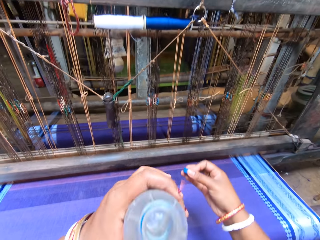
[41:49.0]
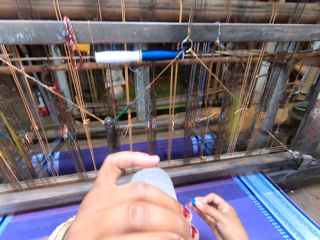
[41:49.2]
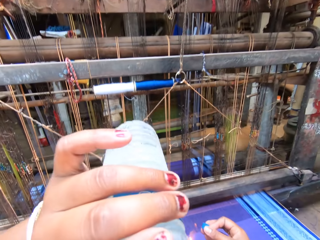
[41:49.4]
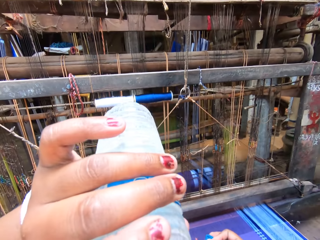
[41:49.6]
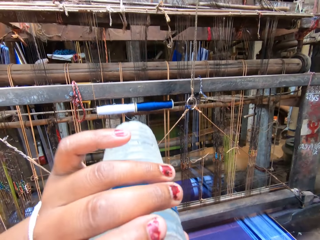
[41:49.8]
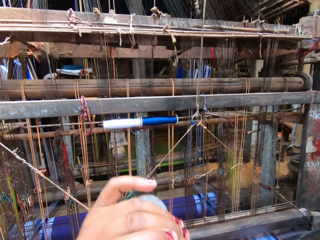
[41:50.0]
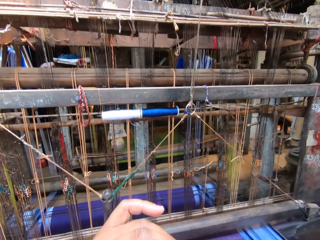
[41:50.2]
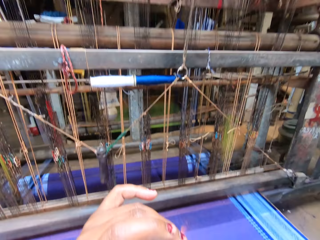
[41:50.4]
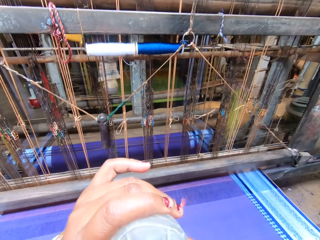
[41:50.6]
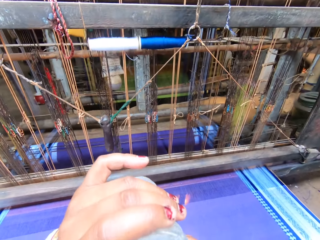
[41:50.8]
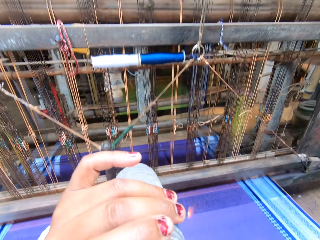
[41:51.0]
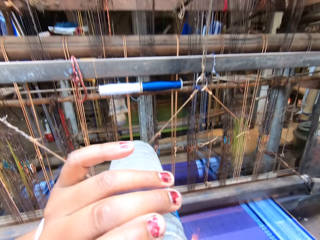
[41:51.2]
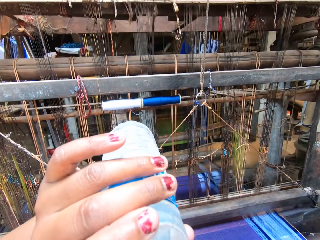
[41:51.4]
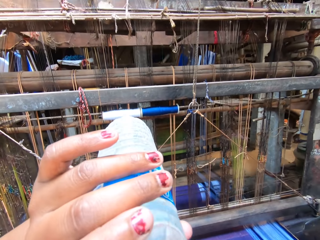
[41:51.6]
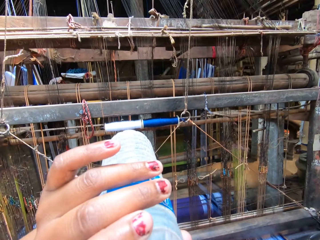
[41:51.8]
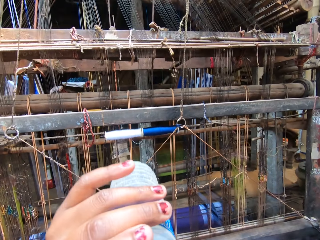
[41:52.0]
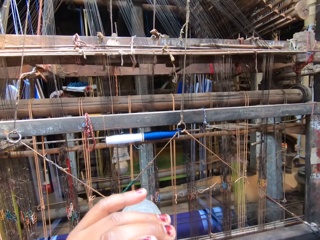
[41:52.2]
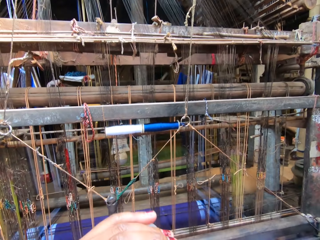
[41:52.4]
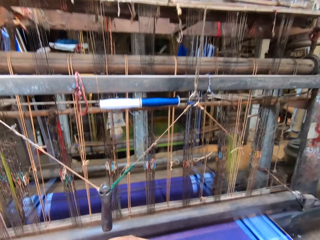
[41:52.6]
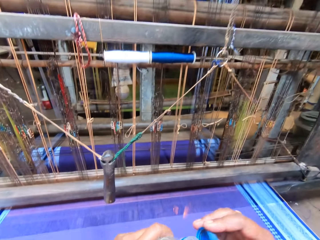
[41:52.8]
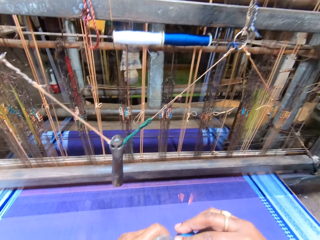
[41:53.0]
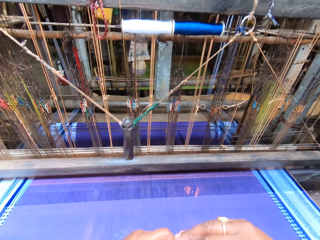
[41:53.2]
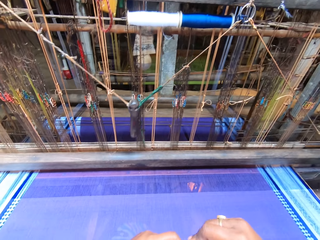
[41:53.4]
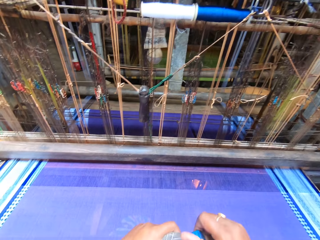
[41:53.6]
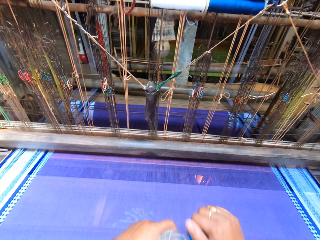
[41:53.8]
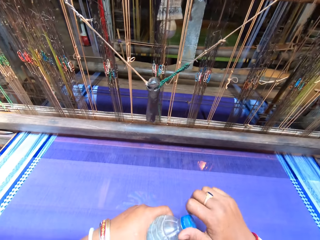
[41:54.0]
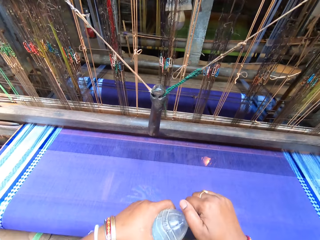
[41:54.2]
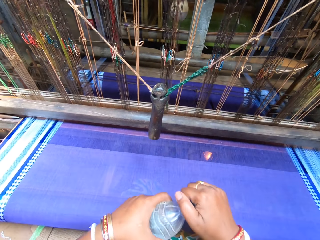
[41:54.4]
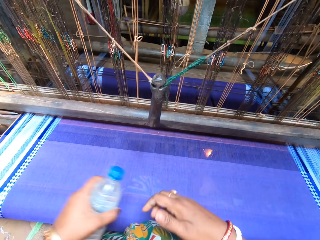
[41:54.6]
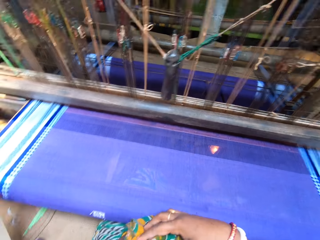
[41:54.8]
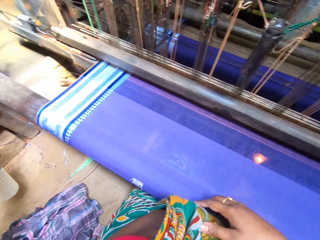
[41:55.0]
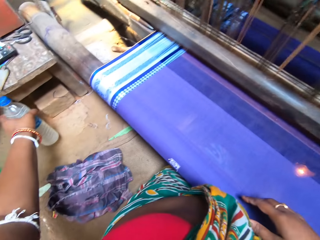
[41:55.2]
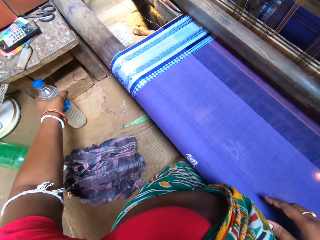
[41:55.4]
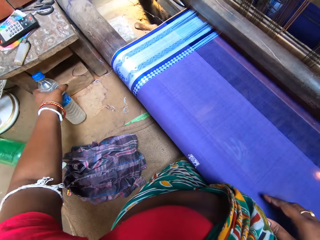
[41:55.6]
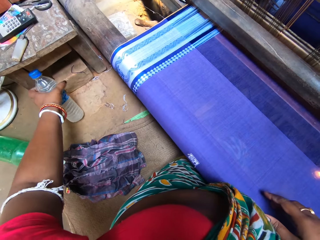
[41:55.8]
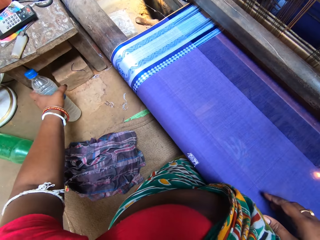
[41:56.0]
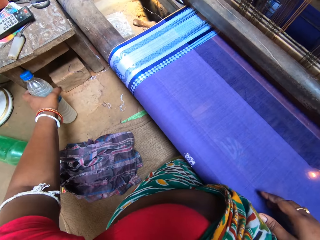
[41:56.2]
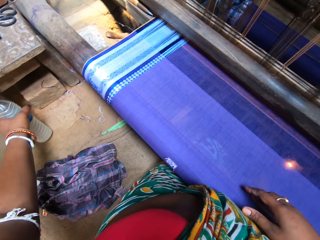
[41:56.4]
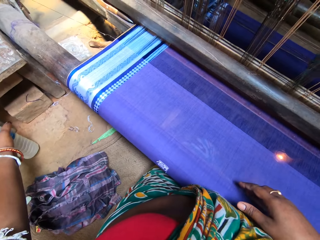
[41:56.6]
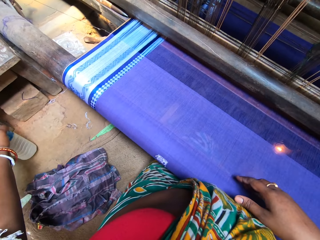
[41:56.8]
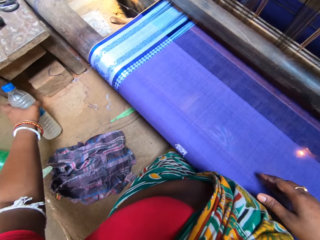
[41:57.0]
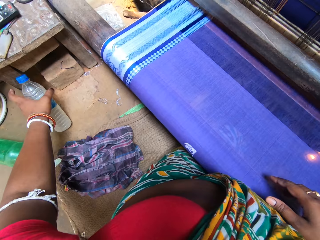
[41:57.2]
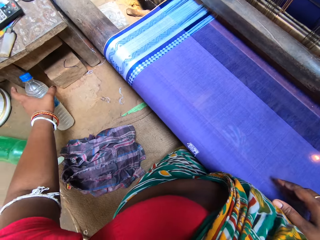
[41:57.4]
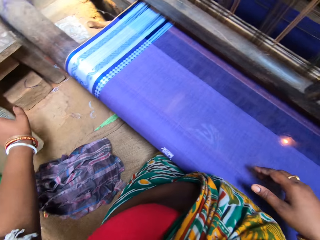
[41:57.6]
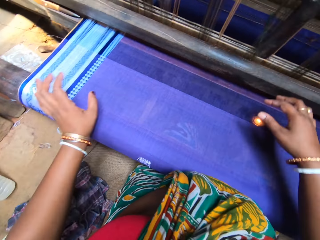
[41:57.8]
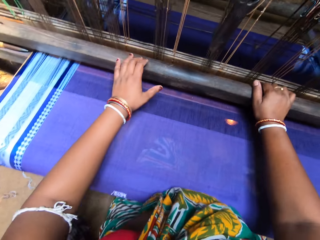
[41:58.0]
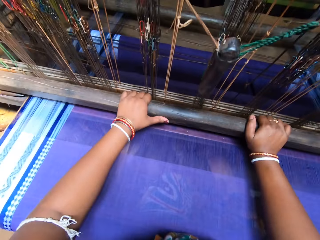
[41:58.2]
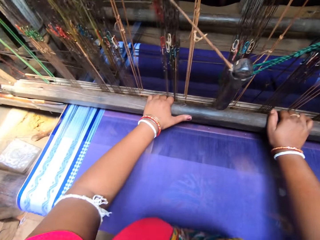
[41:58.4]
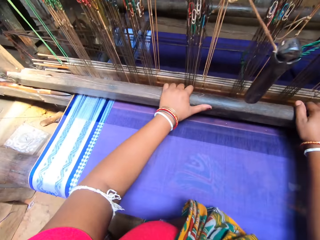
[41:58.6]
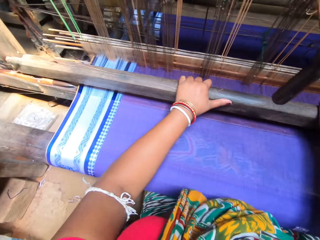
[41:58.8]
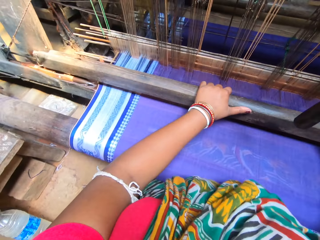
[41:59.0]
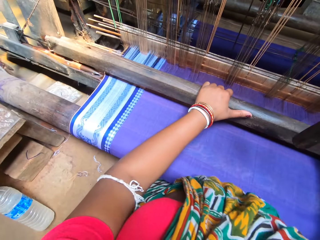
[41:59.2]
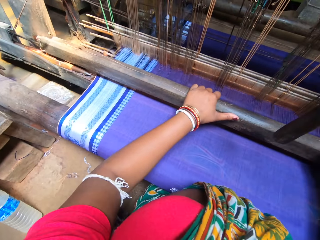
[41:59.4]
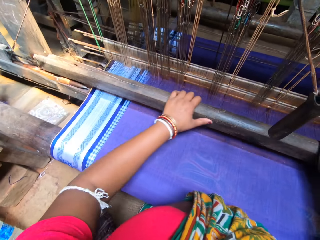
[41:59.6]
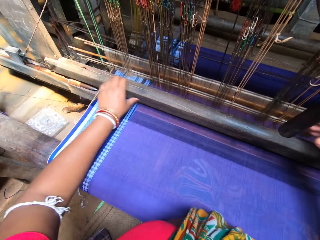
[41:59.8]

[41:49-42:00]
The camera wearer drinks from the bottle of water in her left hand. She closes the bottle of water with her right hand. She puts the bottle of water aside. She knits a kanga with a knitting machine.

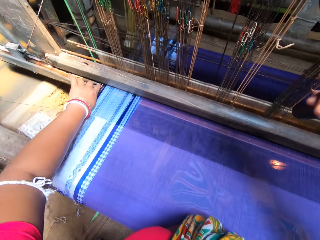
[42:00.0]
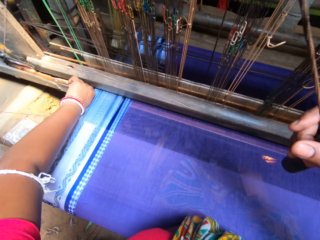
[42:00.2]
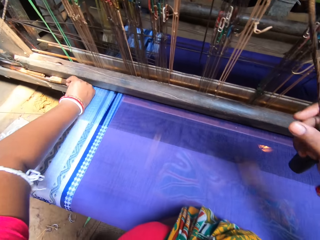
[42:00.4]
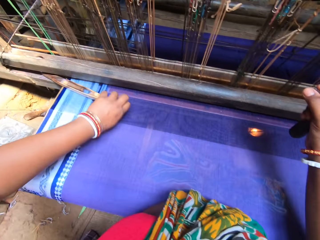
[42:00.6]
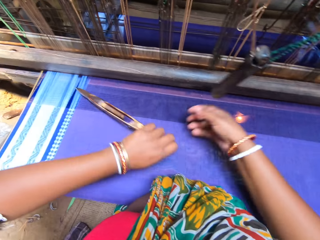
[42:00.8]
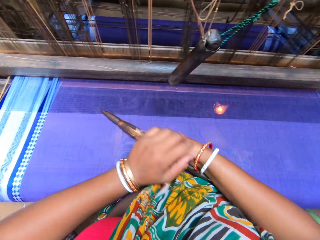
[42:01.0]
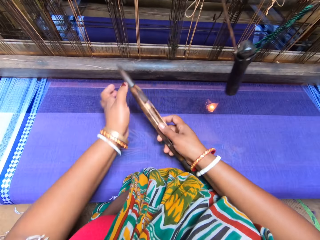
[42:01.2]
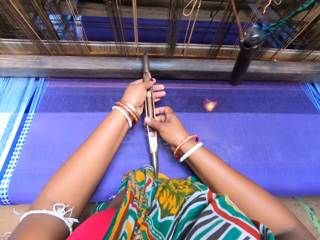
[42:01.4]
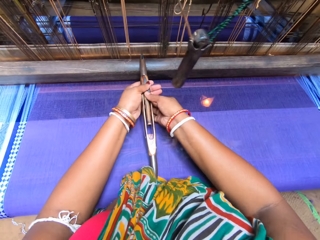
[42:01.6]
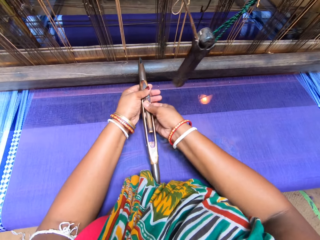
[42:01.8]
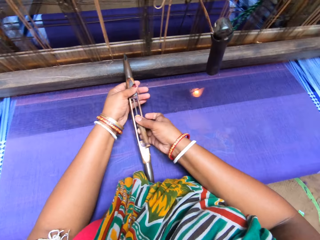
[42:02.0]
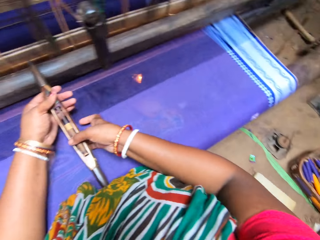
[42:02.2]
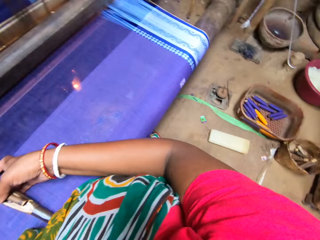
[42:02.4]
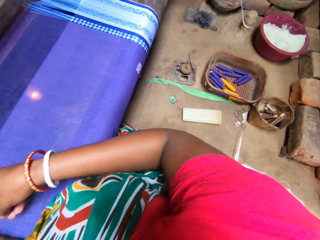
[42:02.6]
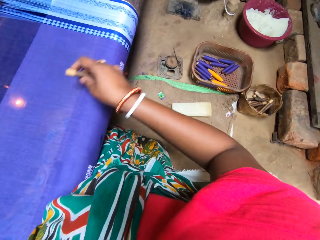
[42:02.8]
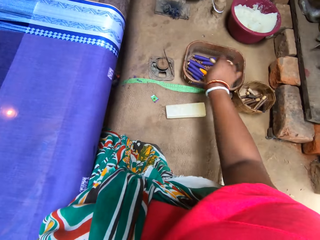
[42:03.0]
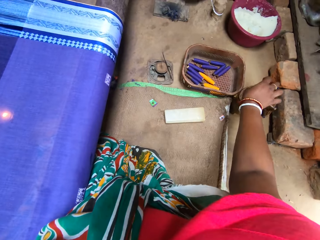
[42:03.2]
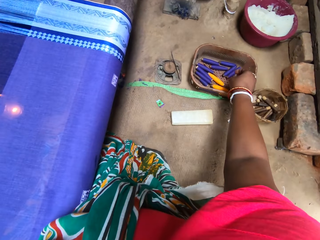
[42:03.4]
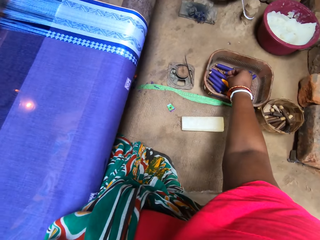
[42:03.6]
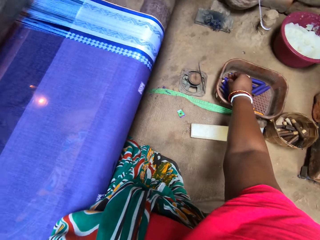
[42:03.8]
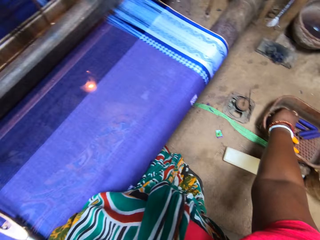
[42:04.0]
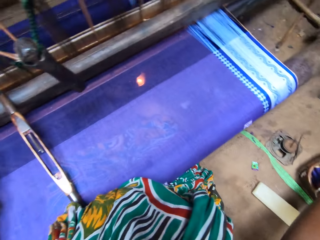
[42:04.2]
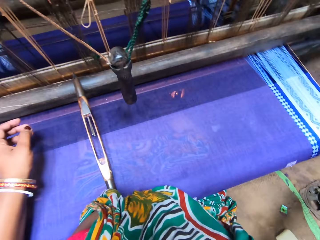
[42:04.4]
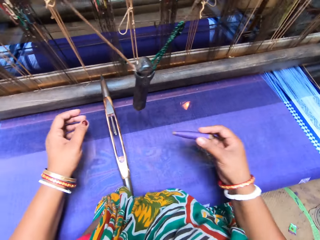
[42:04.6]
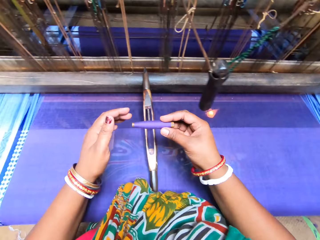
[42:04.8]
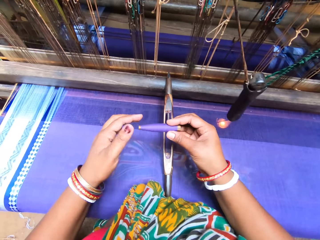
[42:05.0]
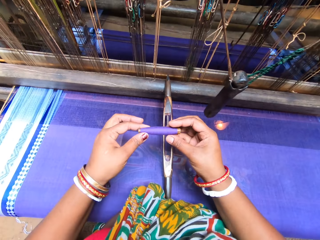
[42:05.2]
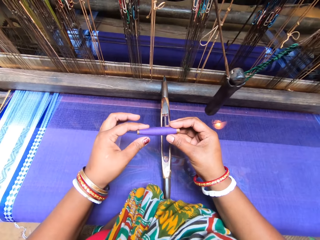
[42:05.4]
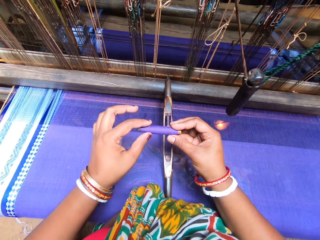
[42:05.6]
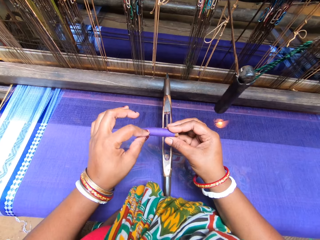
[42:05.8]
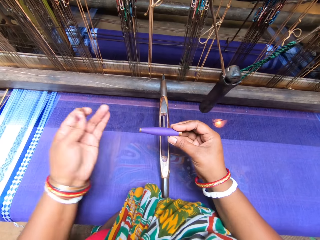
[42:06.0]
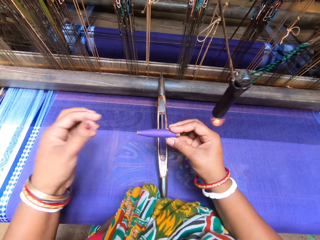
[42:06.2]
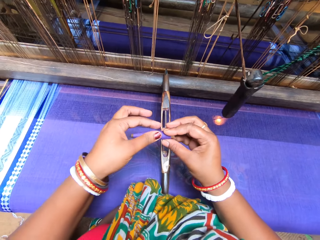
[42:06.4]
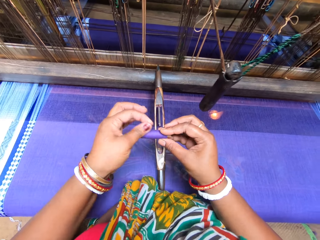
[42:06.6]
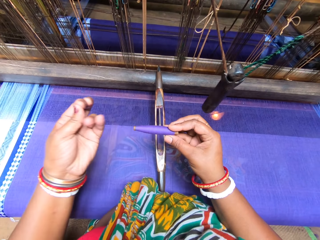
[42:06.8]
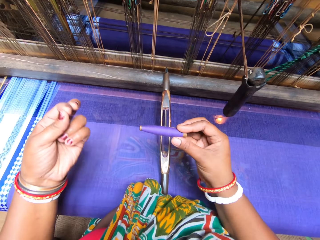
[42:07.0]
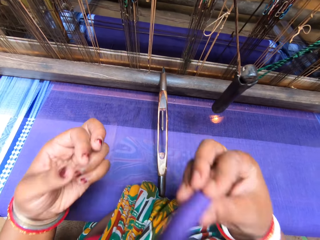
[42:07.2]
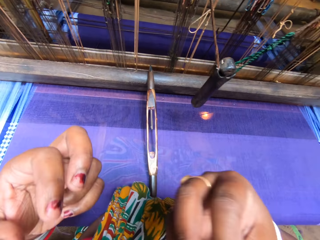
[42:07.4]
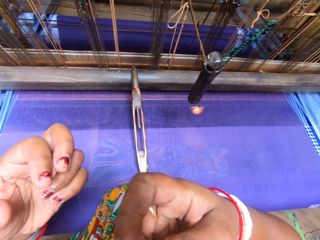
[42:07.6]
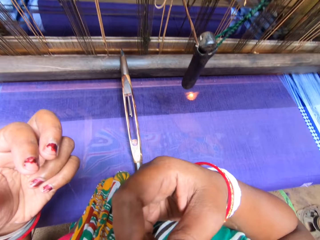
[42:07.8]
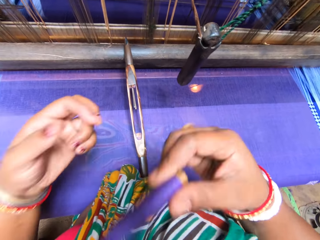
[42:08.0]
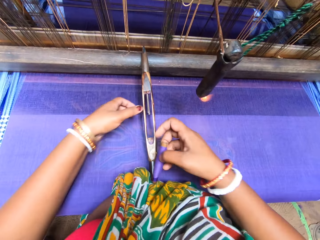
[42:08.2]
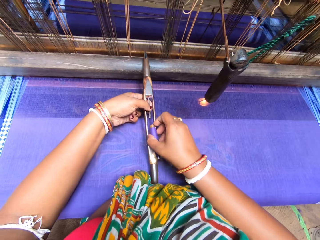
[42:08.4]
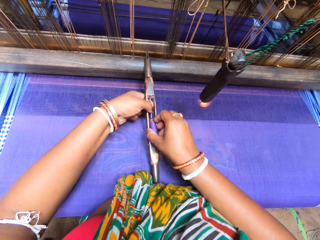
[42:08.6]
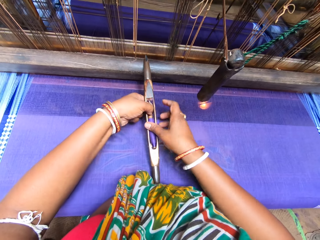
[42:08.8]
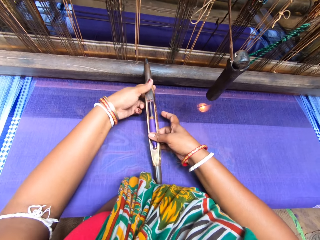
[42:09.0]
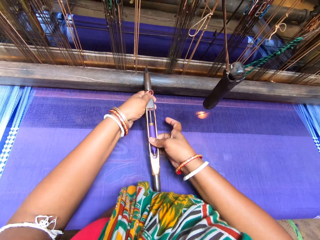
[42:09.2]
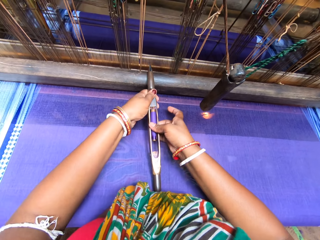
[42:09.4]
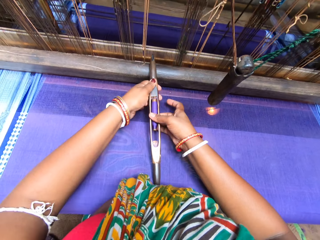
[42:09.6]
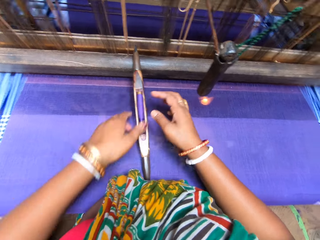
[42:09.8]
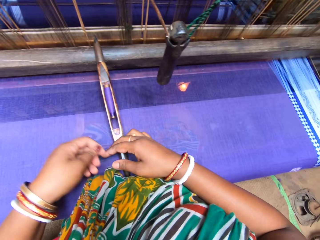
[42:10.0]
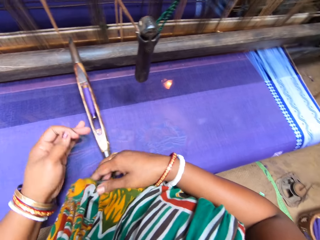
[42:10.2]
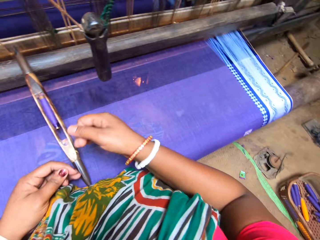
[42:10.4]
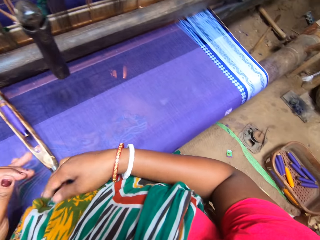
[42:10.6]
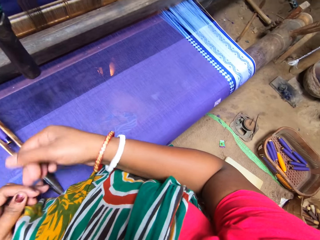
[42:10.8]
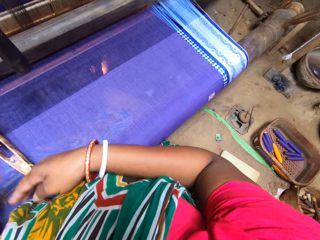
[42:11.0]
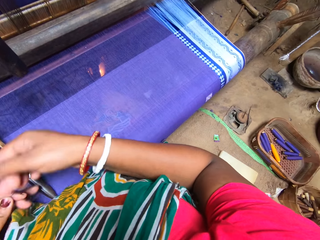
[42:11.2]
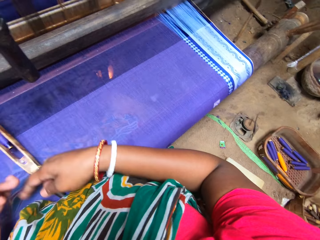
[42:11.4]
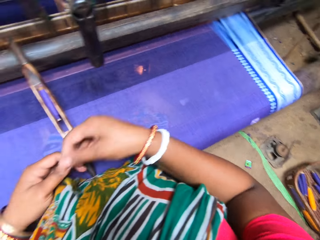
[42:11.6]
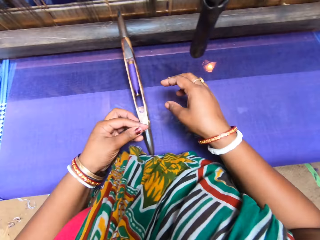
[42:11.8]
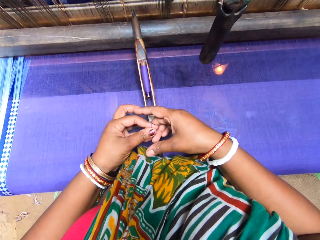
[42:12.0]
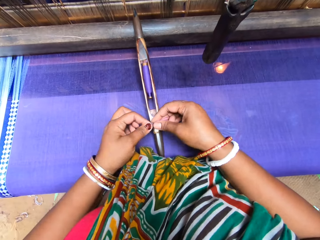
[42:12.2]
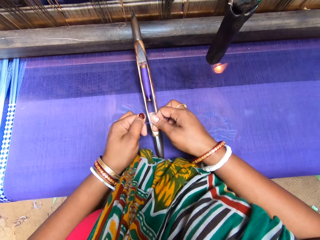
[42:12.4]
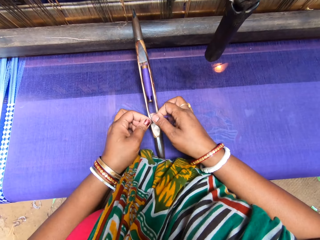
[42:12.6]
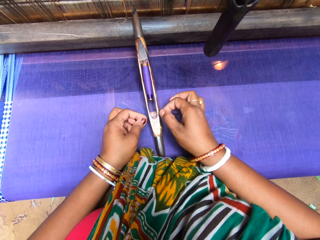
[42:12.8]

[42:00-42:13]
The camera wearer picks up the handloom's shuttle with her left hand. She removes a brown thread from the shuttle with her right hand. She places the brown thread in a box of threads with her right hand. She picks up a blue thread or yarn from the box of threads with her right hand. She pulls the yarn. She removes dirt from the blue thread with her left hand. She raises the blue thread to her mouth with her right hand. She puts the blue thread into the shuttle with her right hand. She rolls the blue thread around the shuttle with both hands.
